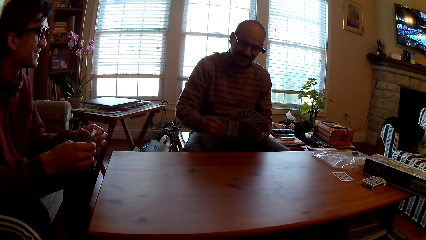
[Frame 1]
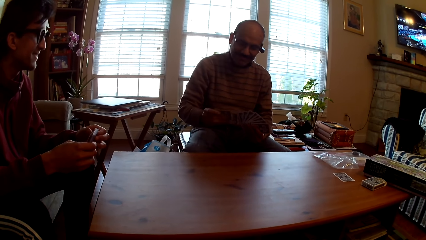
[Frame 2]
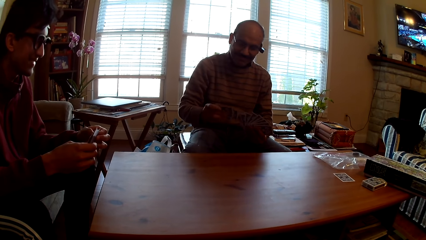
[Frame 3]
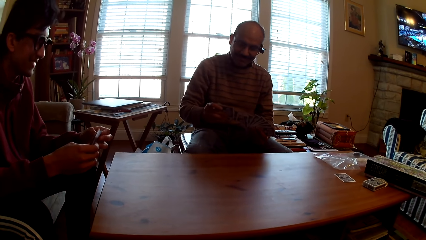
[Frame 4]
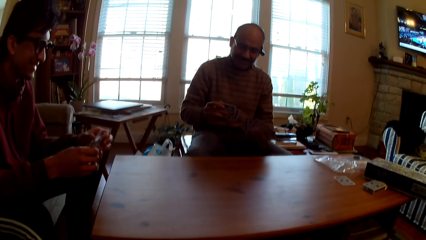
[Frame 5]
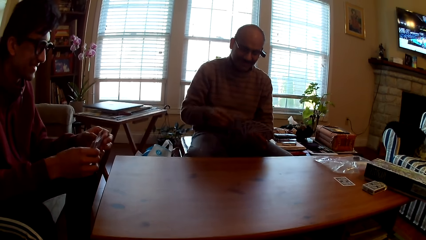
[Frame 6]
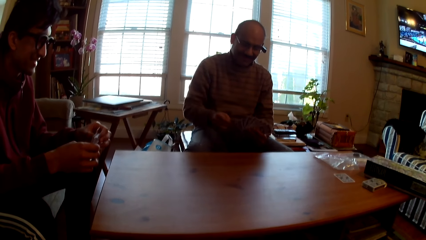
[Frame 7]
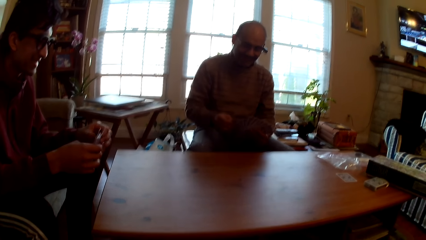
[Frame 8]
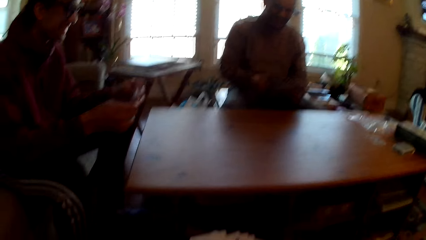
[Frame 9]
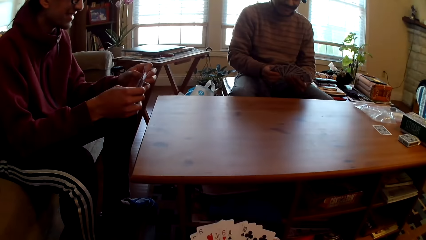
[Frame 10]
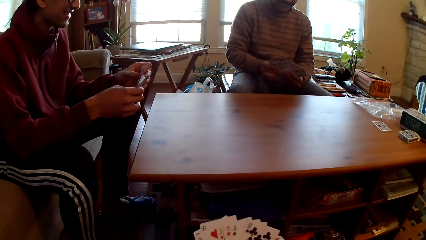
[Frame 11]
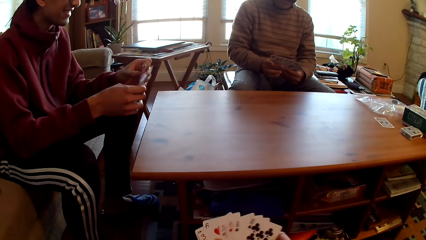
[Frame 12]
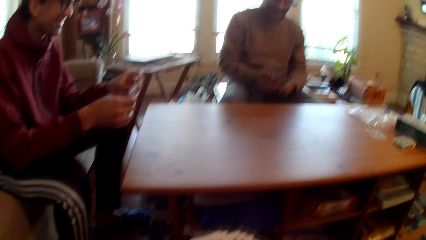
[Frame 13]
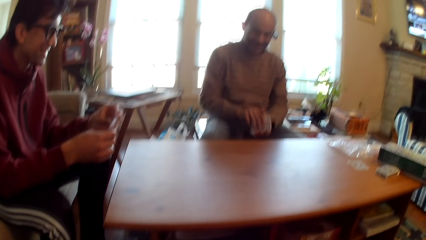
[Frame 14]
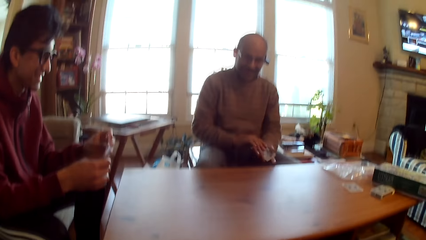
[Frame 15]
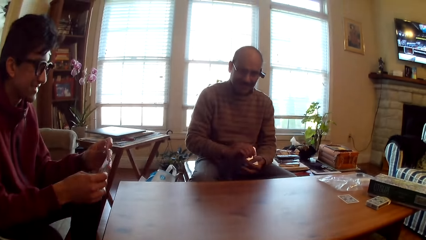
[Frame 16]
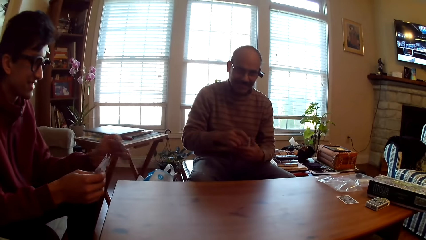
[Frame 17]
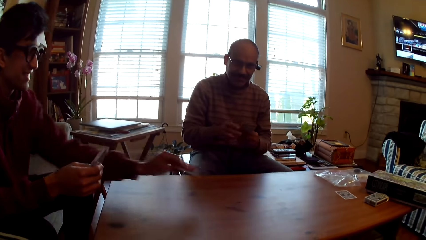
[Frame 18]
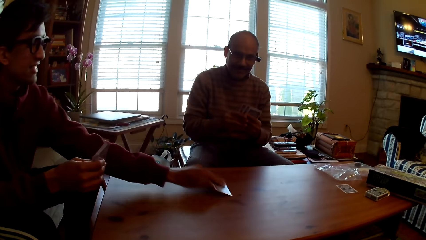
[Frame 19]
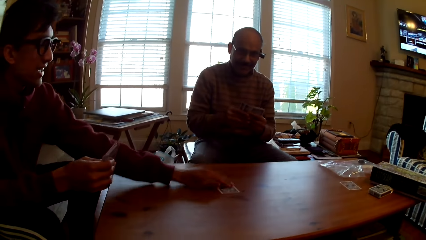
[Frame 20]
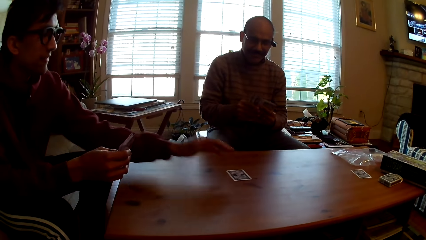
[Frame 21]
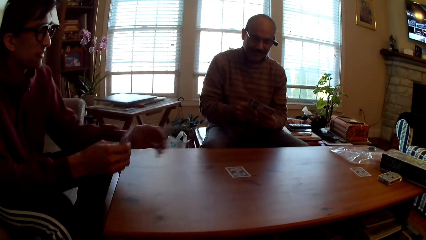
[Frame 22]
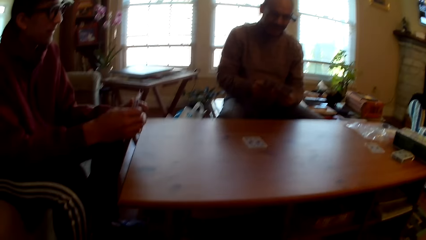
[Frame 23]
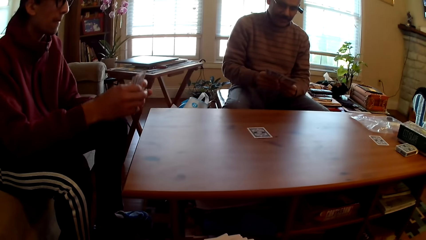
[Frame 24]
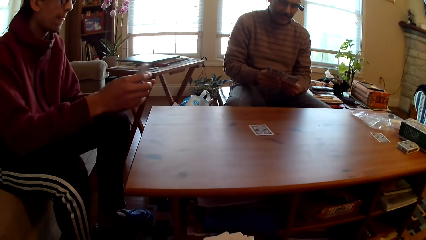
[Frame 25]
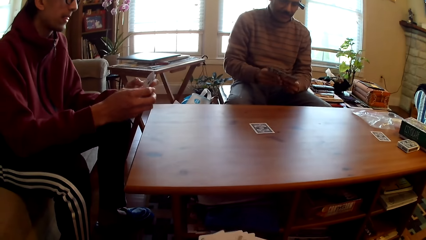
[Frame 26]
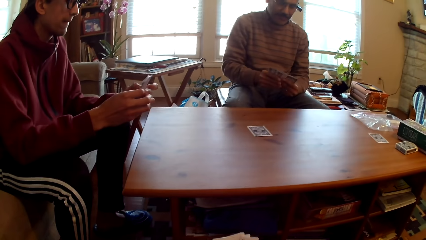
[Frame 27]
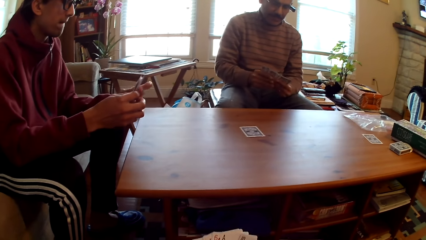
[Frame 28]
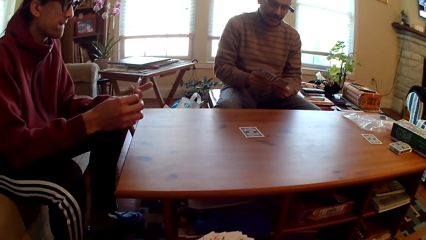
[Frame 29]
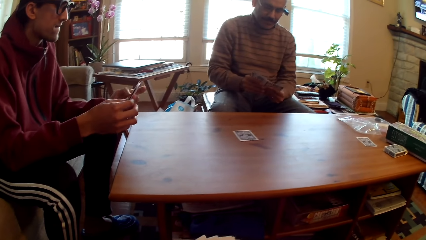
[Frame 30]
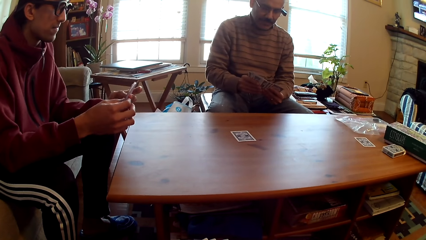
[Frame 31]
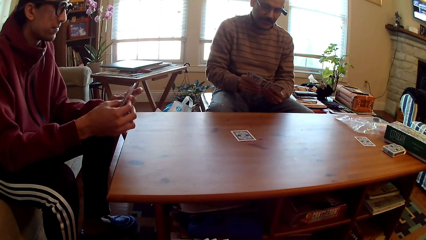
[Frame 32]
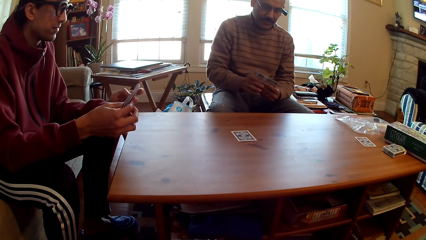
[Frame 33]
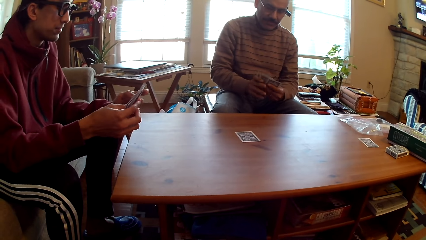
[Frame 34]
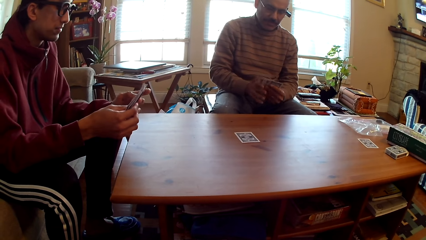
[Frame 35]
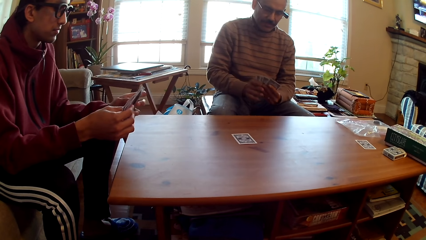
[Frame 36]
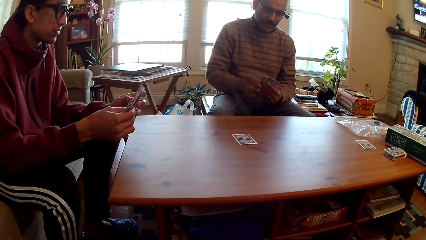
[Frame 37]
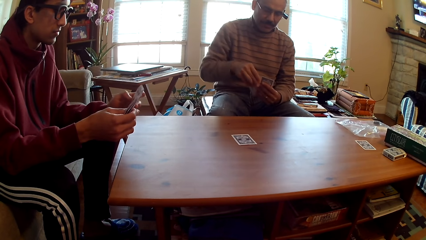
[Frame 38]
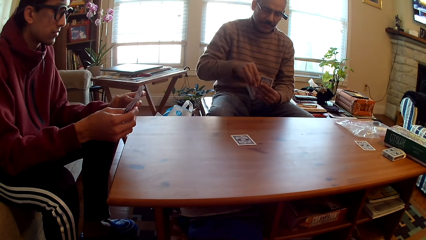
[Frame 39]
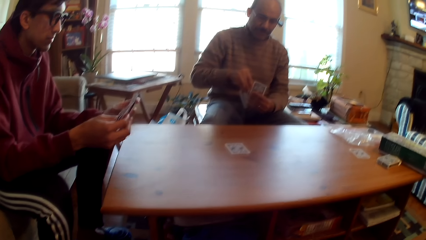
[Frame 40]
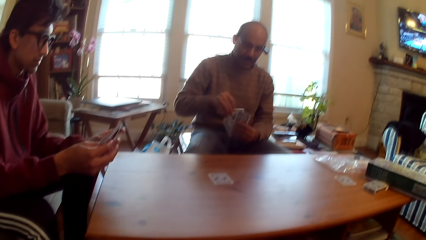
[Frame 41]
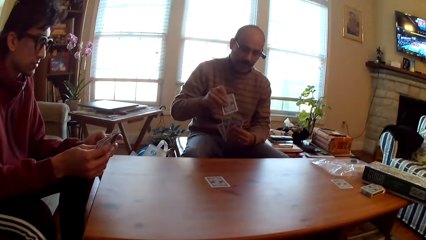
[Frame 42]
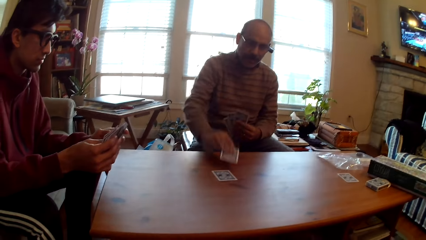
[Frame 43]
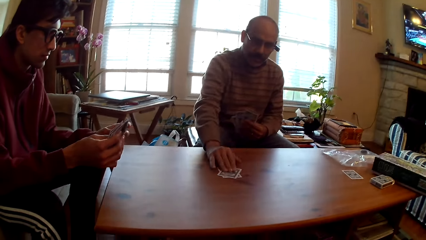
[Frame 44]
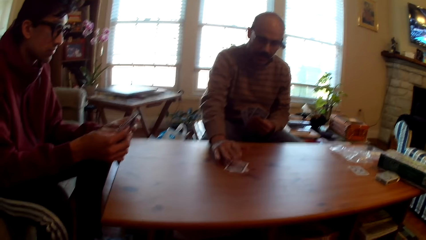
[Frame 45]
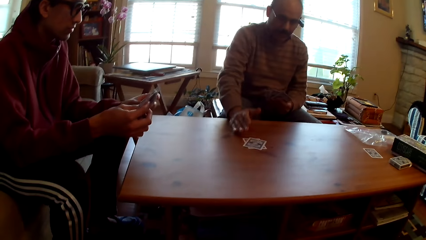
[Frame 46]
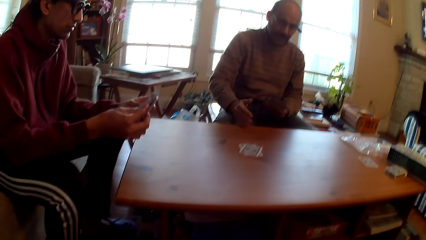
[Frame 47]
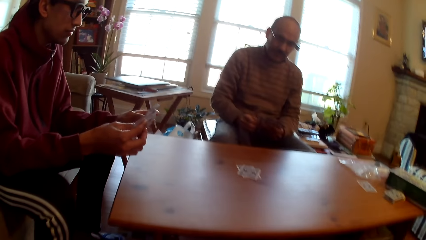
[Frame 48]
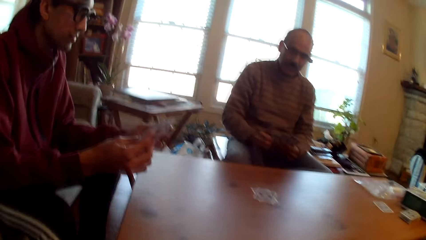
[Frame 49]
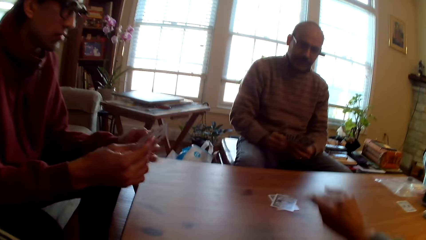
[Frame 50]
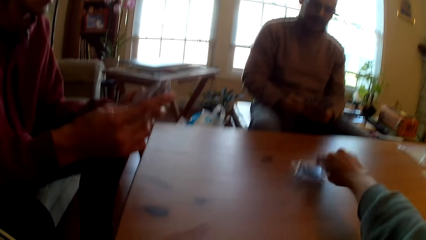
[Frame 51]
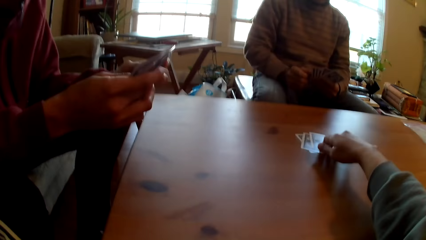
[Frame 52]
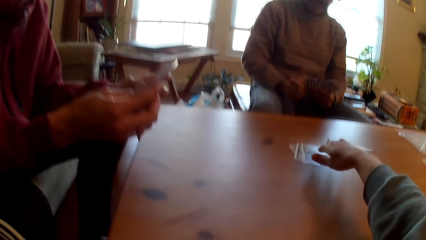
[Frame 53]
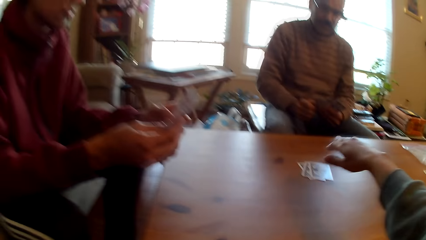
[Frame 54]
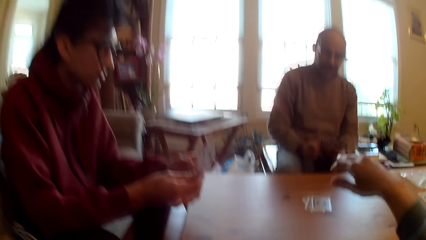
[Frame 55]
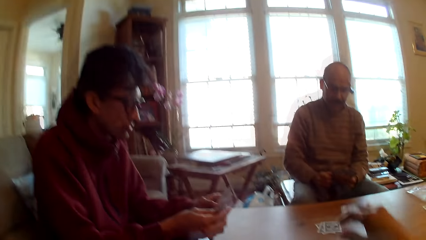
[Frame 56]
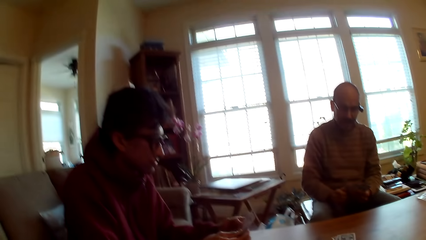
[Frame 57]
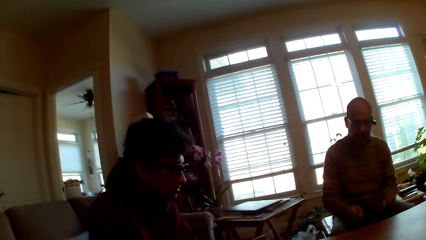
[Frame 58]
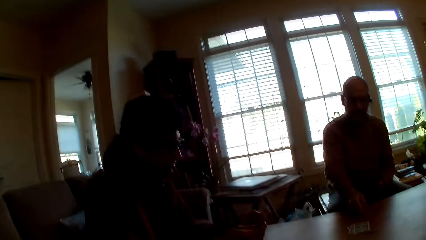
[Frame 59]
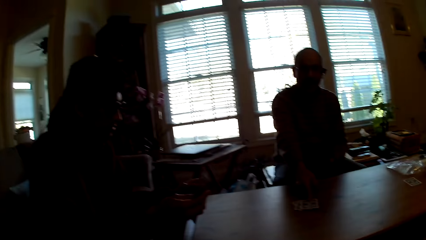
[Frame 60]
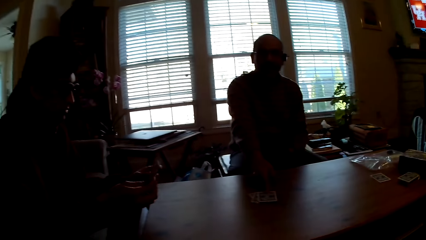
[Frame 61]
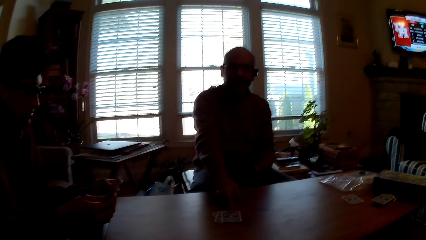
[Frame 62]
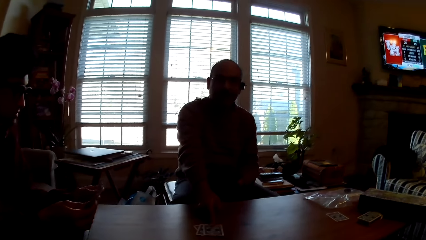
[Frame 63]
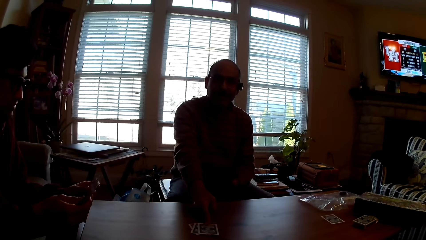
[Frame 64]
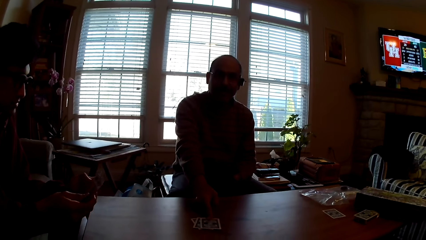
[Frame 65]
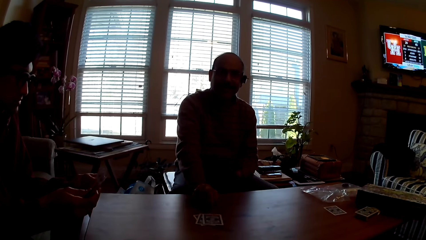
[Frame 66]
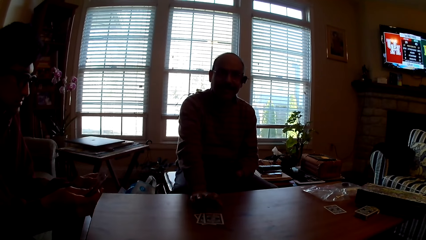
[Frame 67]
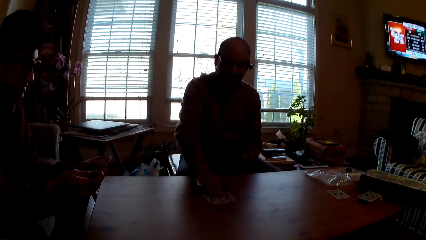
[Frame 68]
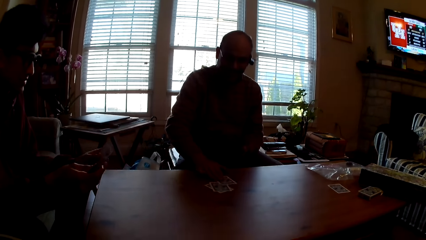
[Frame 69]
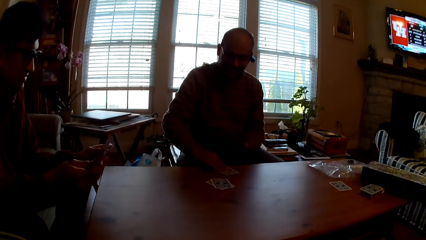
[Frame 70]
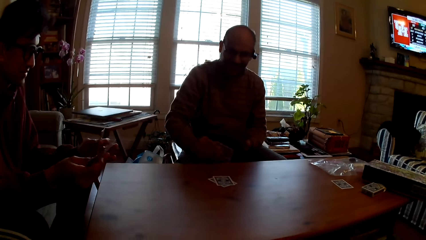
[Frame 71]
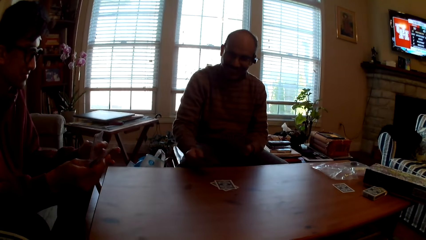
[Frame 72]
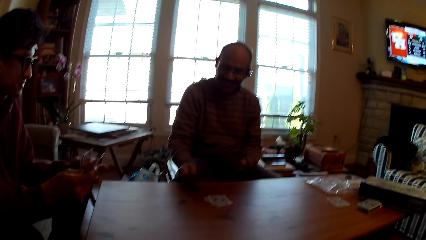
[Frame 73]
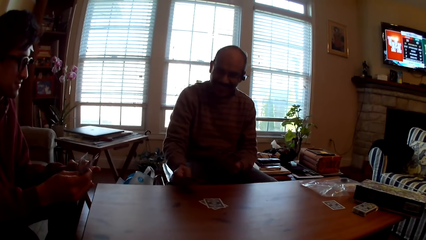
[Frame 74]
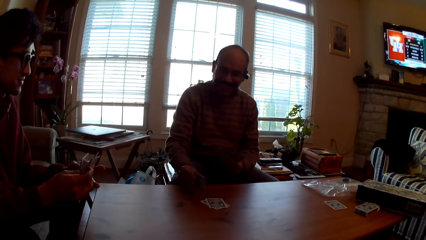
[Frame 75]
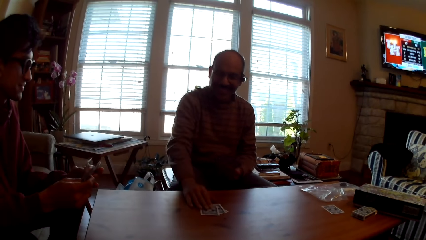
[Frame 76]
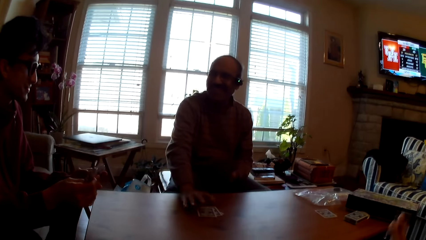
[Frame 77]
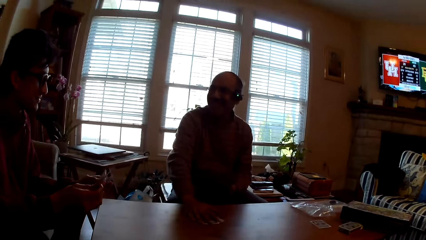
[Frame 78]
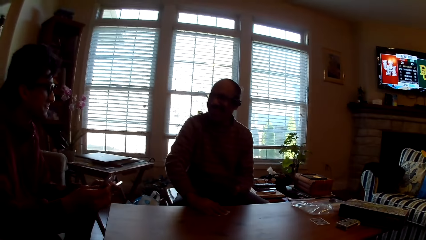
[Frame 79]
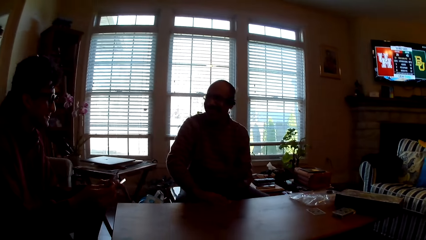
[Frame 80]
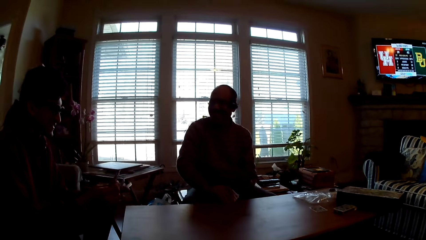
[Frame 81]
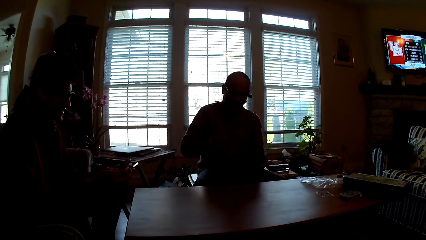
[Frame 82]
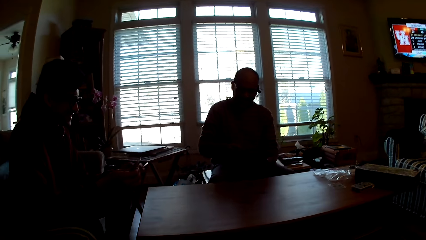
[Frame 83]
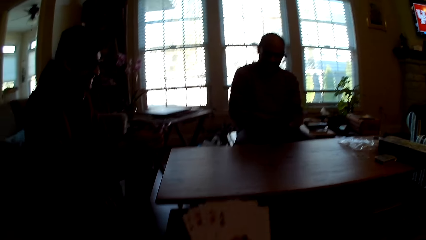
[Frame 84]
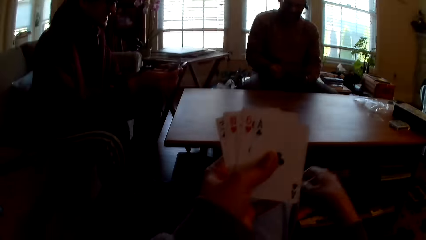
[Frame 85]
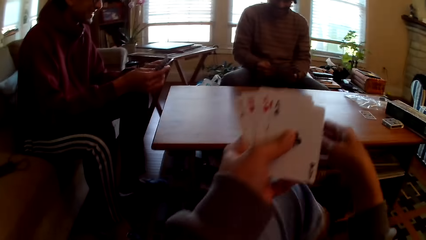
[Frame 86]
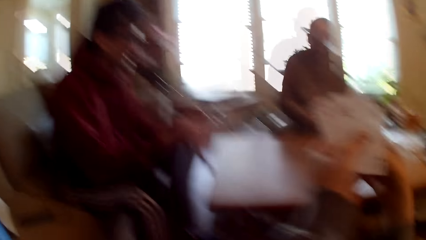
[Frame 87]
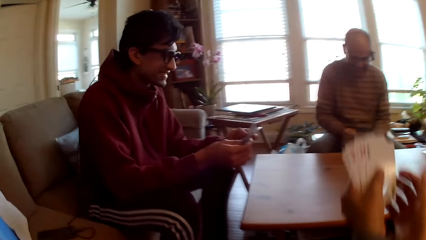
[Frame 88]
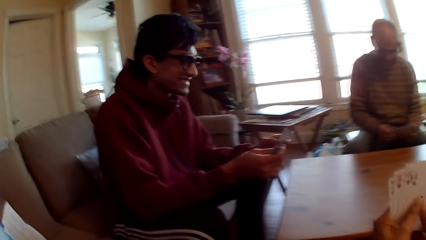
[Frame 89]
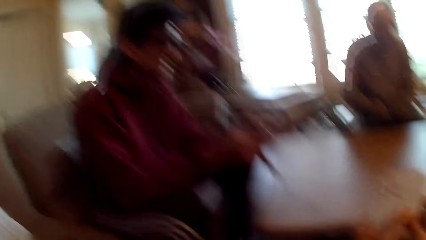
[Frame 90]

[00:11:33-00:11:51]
A person picks cards. Another person plays poker, puts the card on the table, and selects cards. The first person selects cards, plays poker, and puts the card on the table. The camera wearer plays poker. The first person points at the cards, picks a card, looks at the card, and takes the cards from the table. The camera wearer selects cards.
